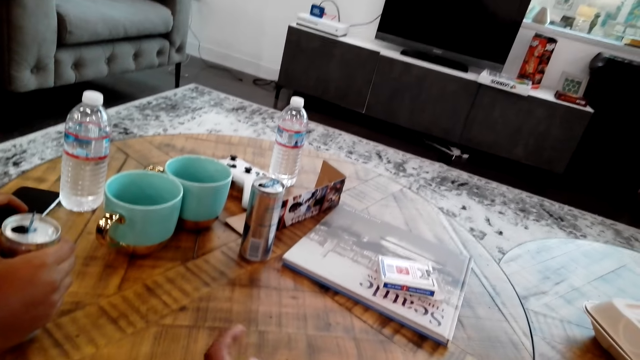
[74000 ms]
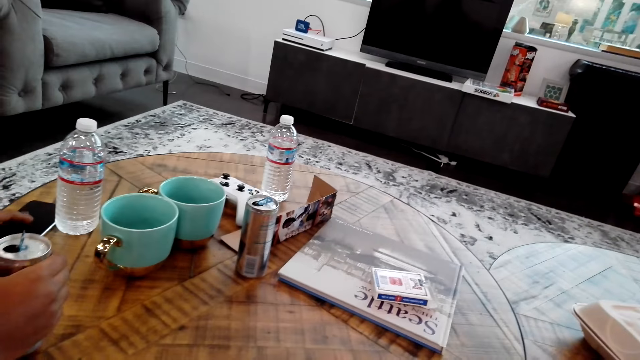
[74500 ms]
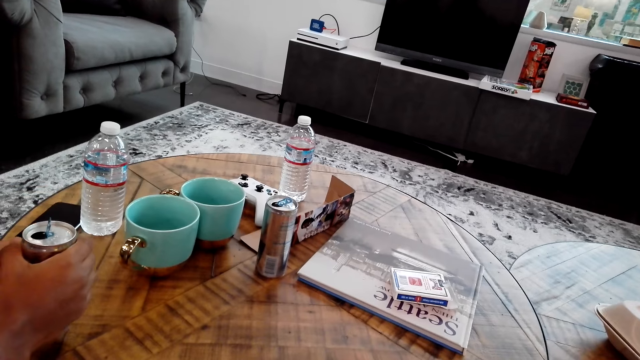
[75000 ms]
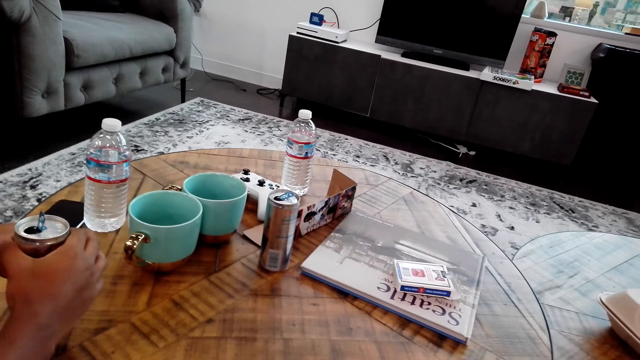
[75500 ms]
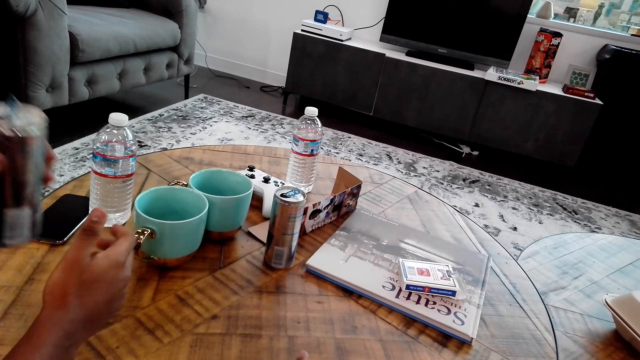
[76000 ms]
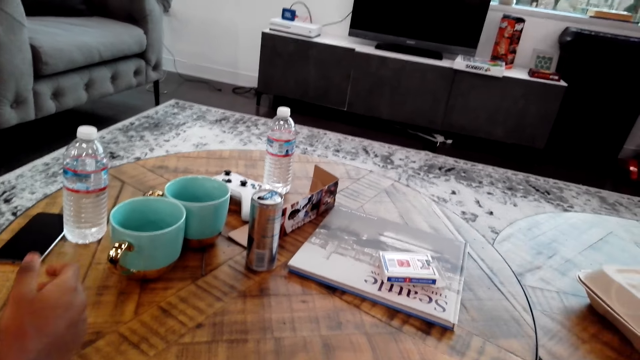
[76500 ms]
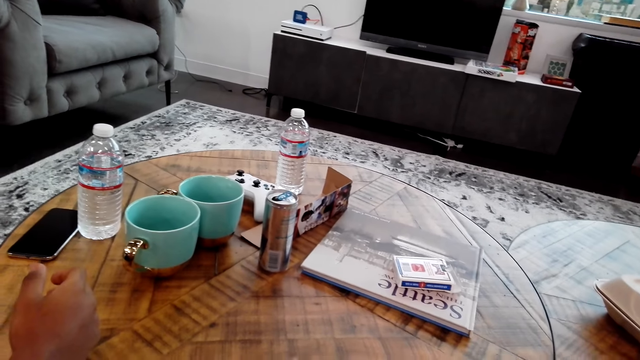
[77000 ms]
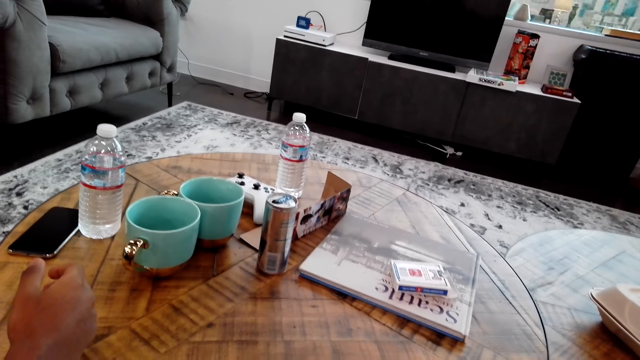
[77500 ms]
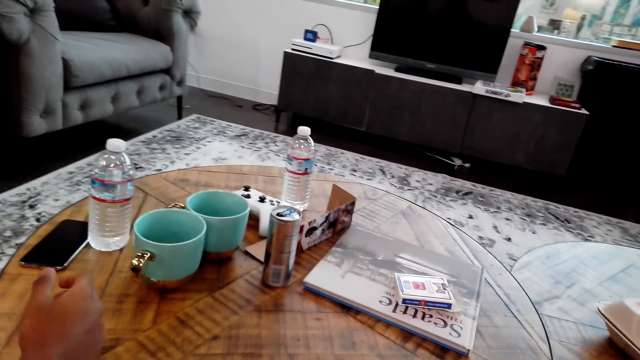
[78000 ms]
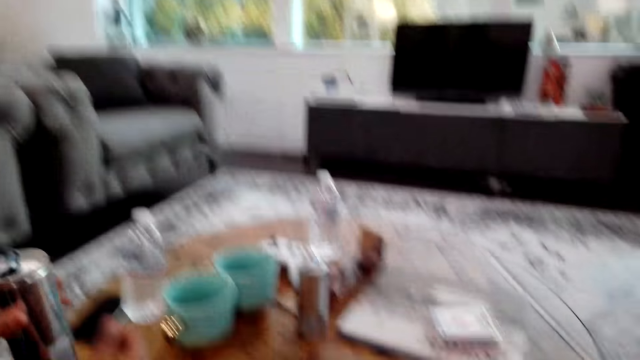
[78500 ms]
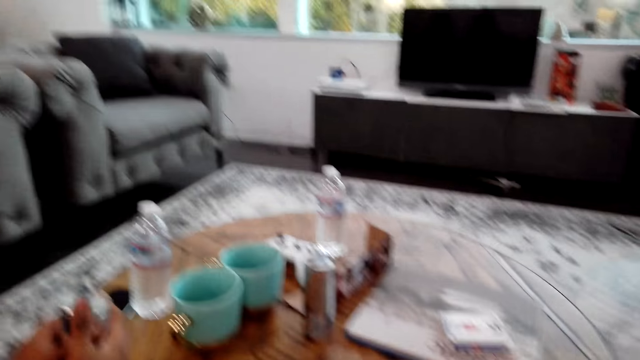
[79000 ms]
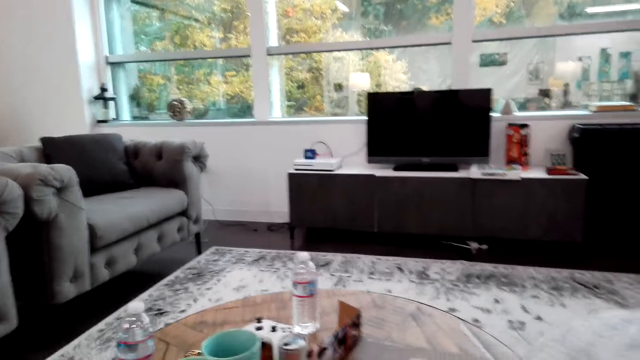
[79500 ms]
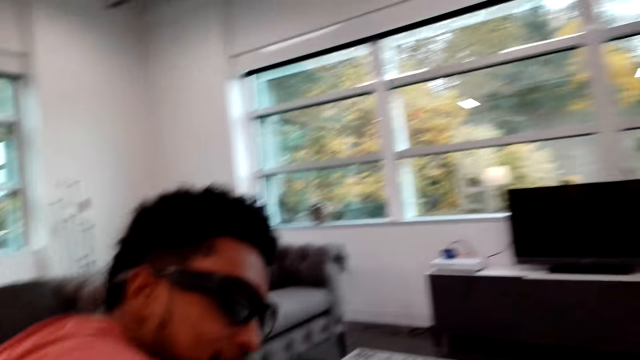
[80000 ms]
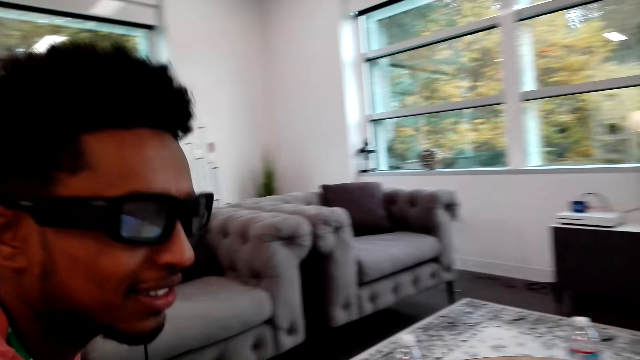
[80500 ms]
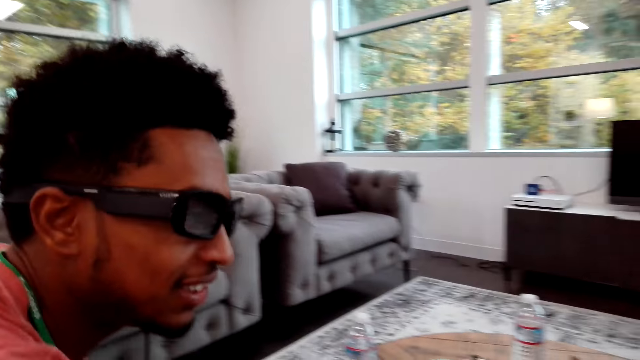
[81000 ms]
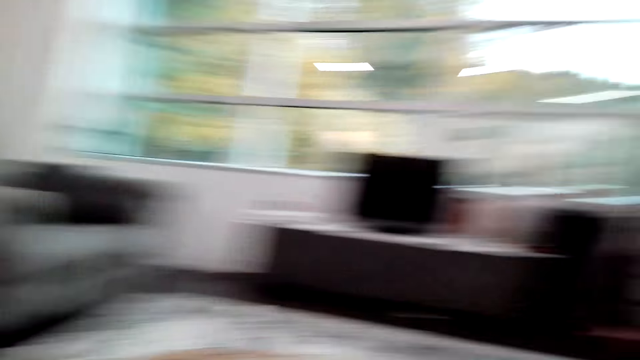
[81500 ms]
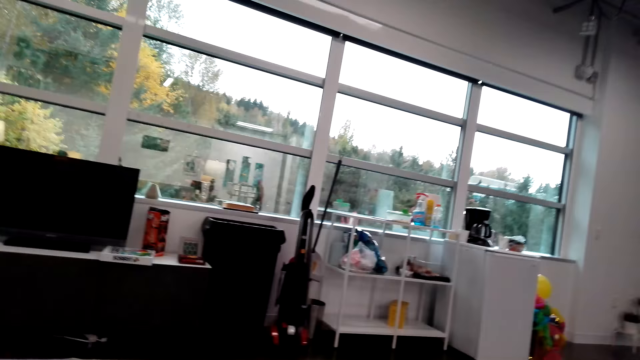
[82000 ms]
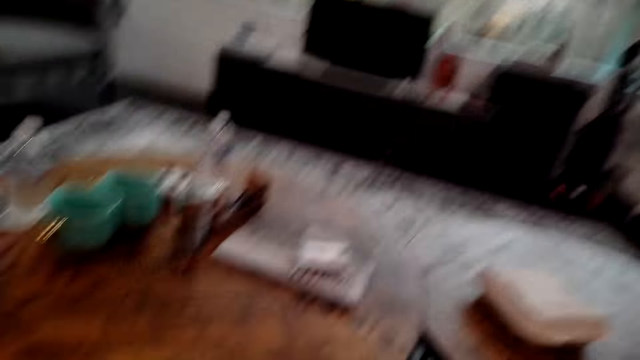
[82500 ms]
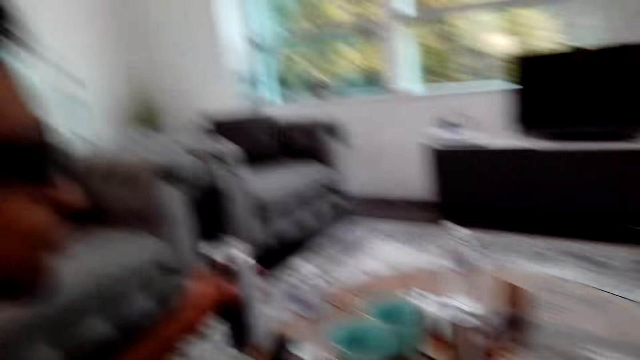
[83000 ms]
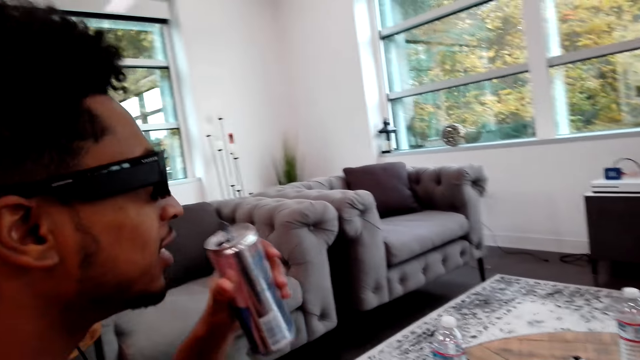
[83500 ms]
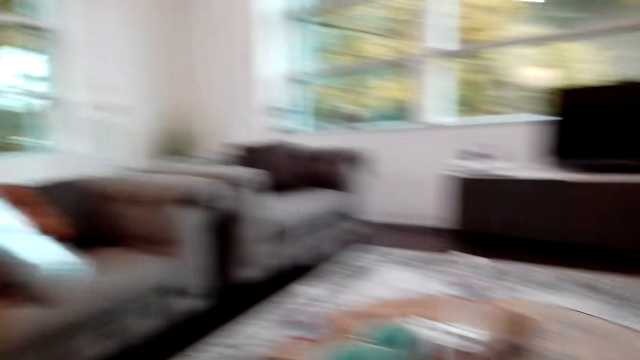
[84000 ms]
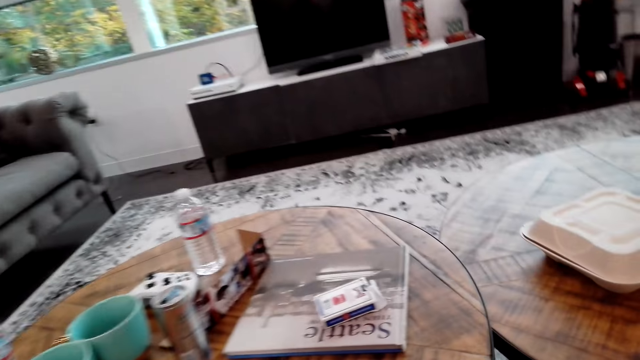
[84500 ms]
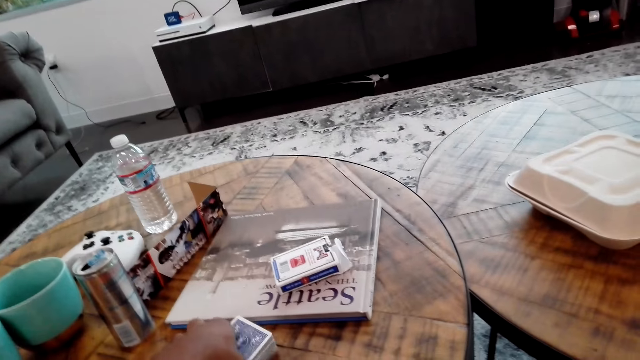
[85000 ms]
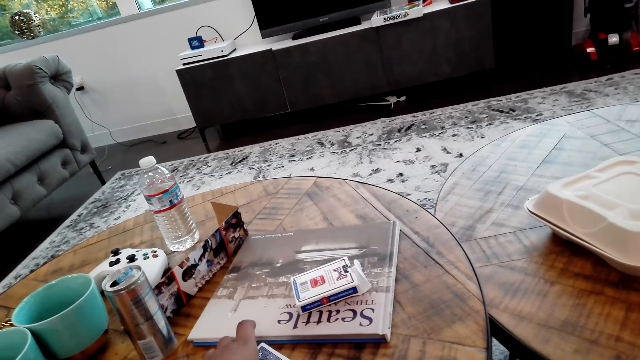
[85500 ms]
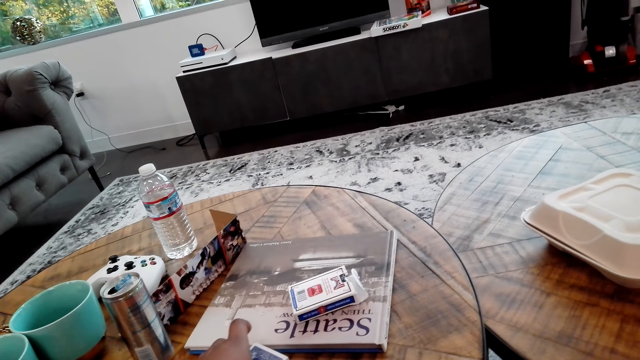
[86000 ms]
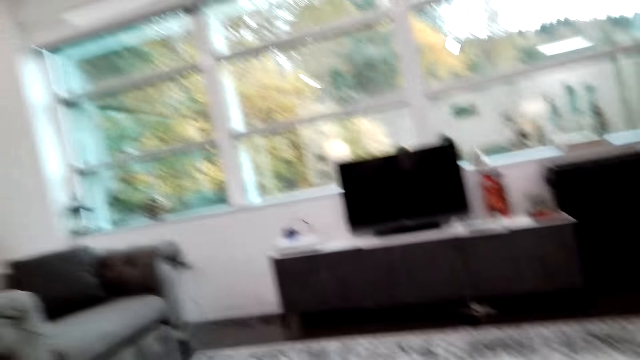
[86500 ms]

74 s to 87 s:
A man moves the phone. The man moves the can. The camera wearer looks around the room. The man fidgets. The camera wearer looks around the room, drinks the contents of the can, and moves cards on the table.

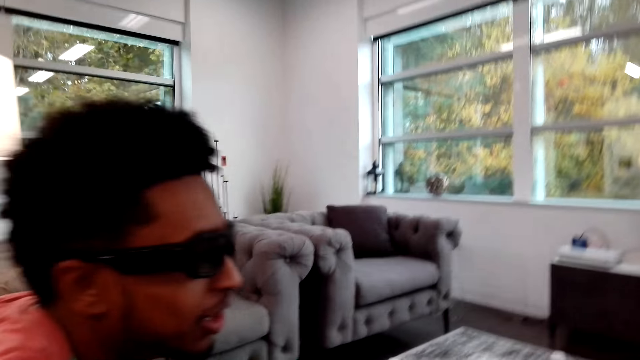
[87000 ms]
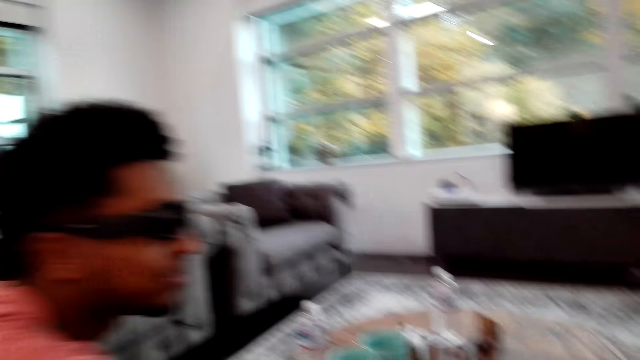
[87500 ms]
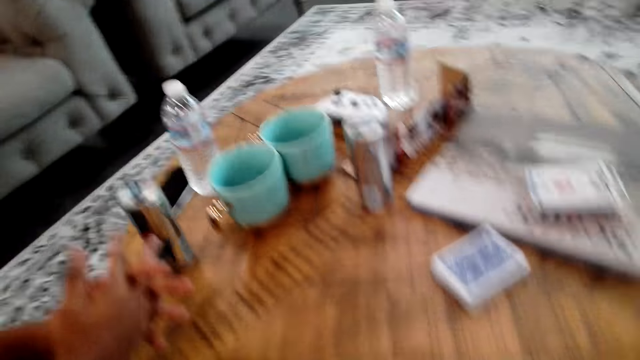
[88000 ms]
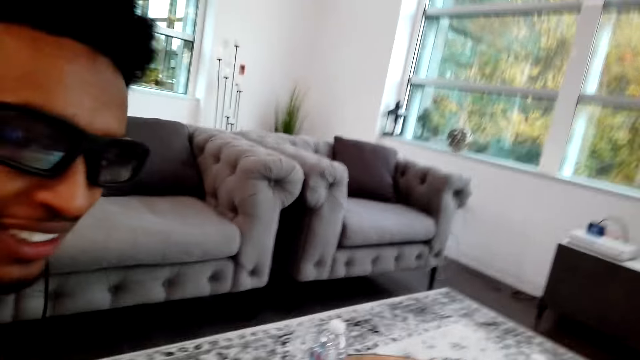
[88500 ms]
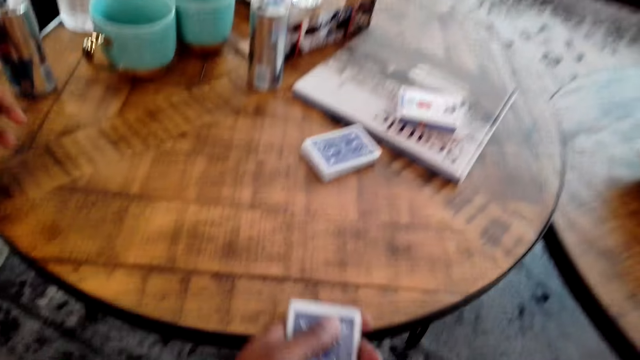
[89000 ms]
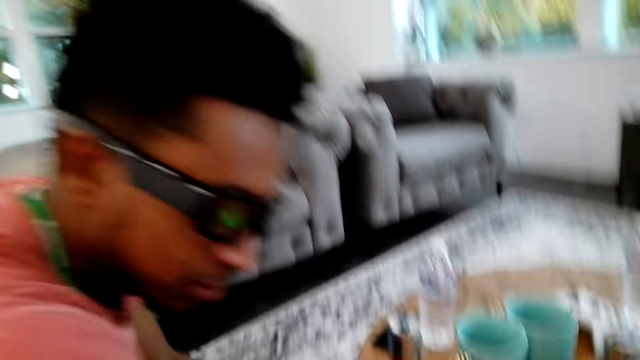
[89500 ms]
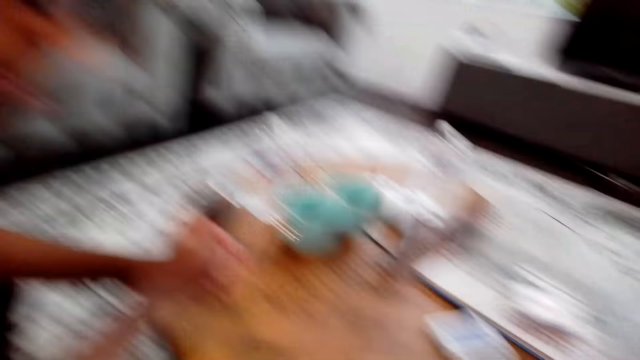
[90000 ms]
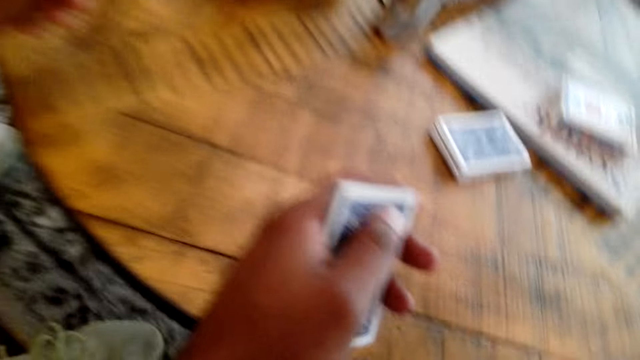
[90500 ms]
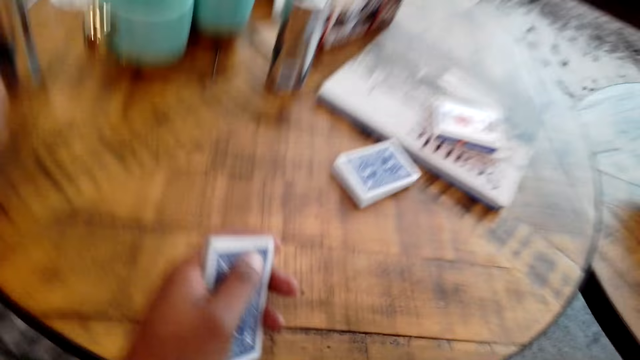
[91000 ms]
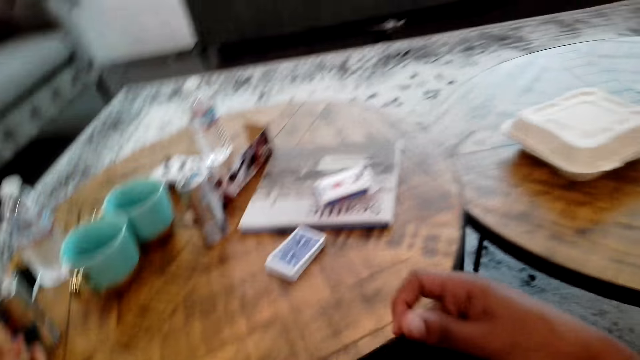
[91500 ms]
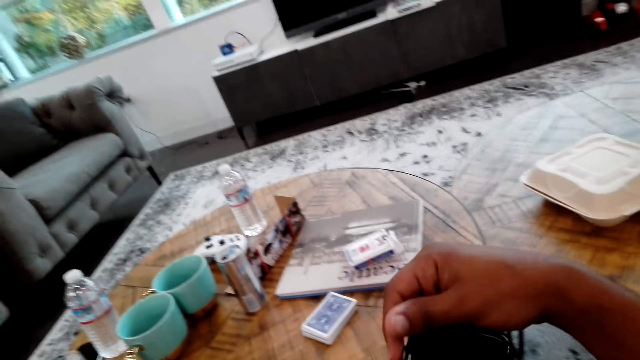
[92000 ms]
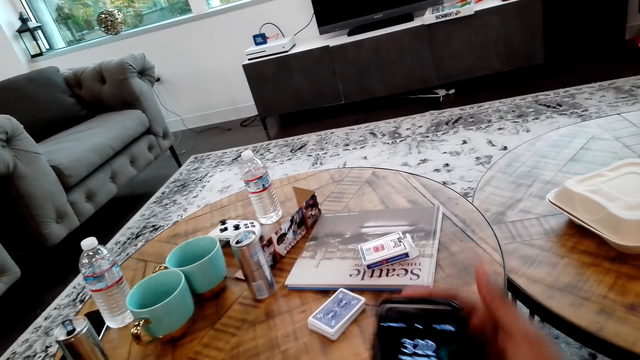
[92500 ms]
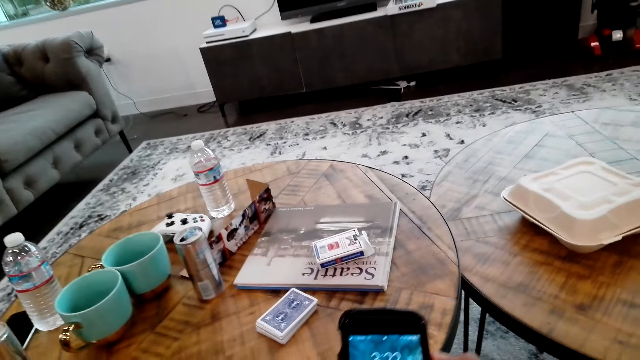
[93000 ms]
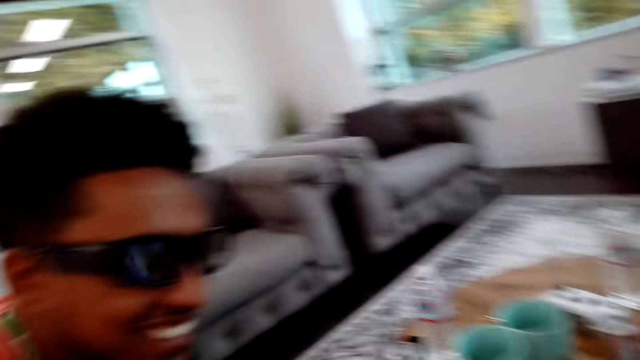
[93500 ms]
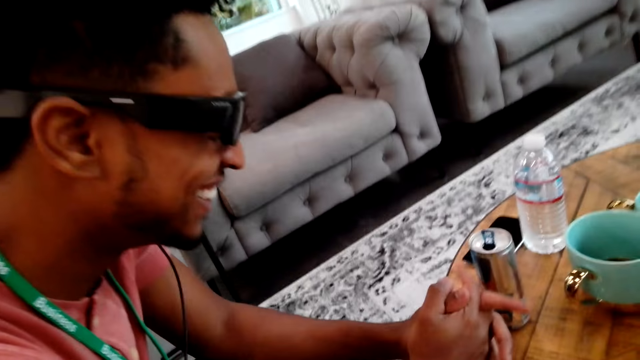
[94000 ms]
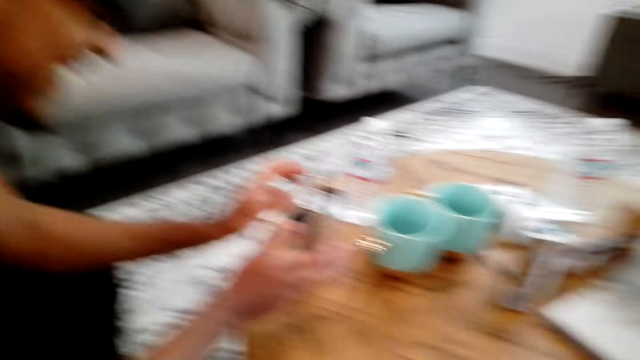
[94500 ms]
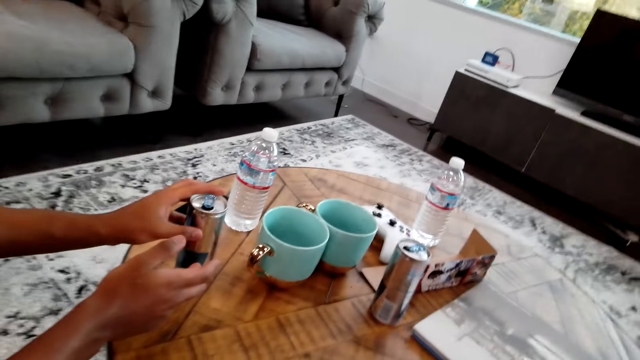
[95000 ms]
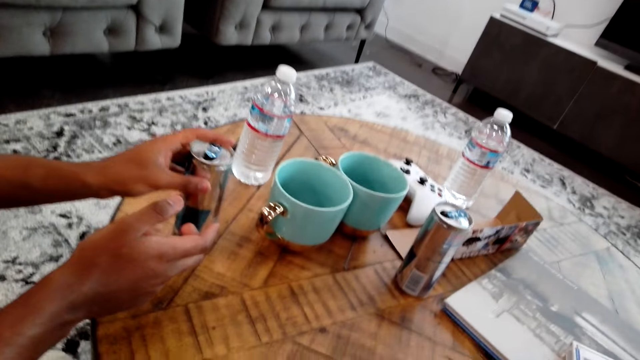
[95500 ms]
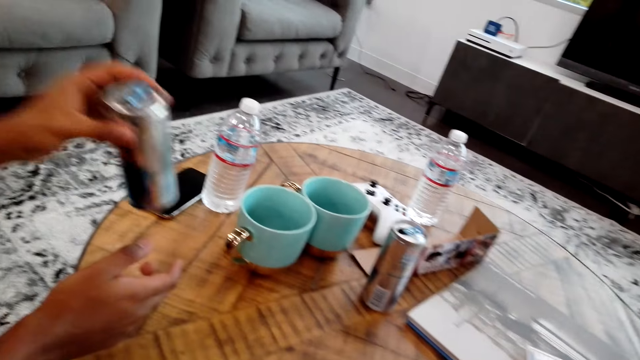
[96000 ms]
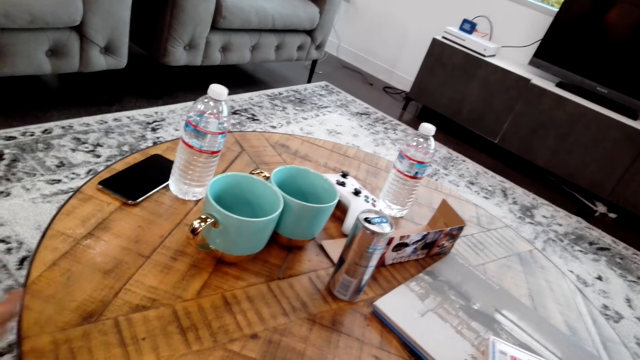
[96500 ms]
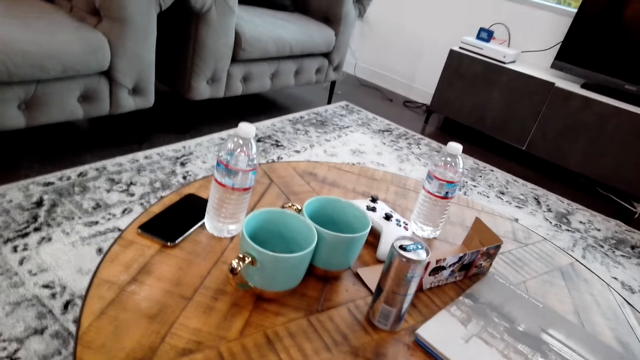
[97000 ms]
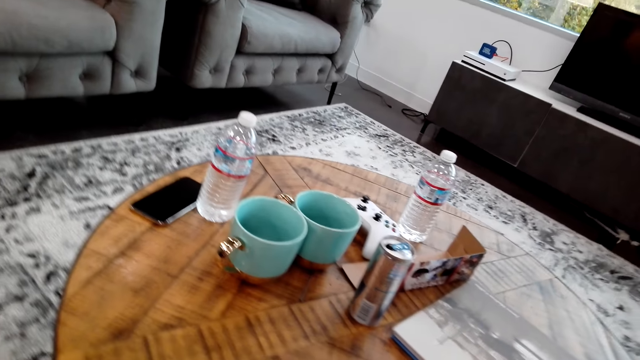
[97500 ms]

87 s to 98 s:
The camera wearer looks around the room. They operate the phone. A man laughs. The man moves the can.
